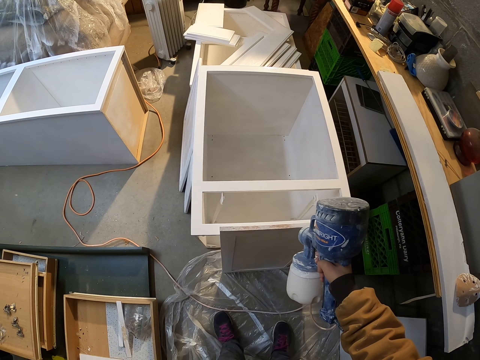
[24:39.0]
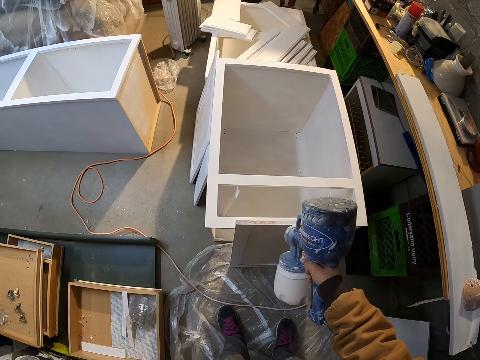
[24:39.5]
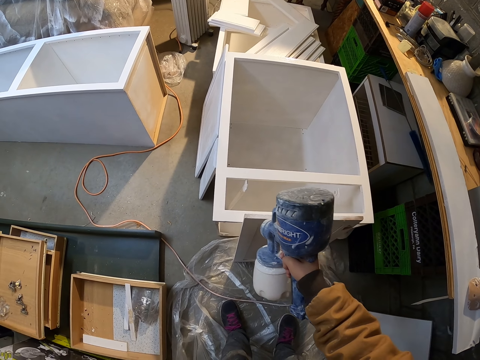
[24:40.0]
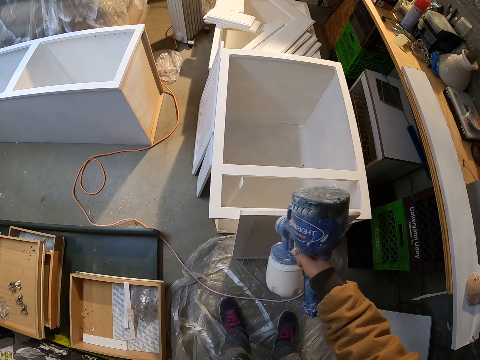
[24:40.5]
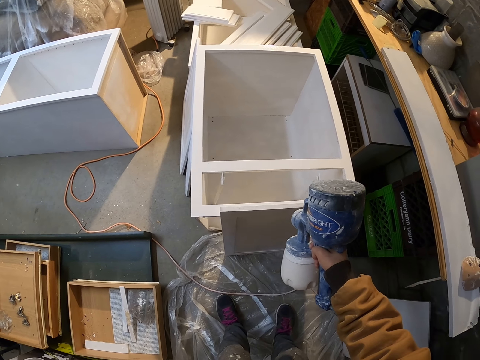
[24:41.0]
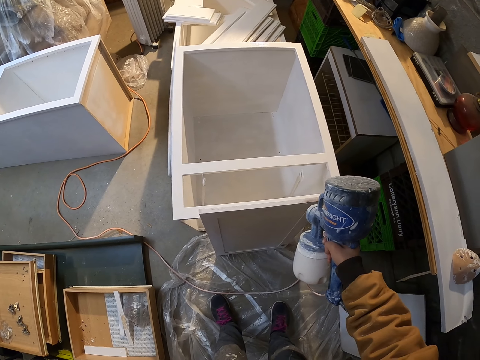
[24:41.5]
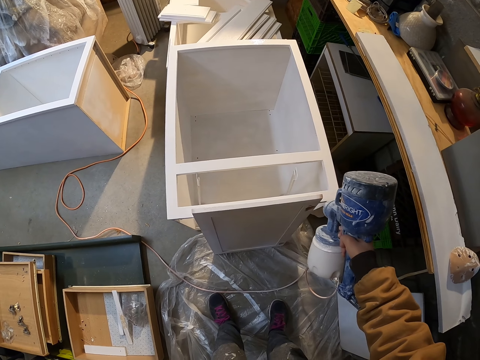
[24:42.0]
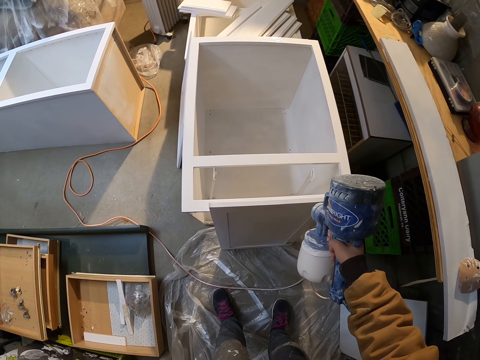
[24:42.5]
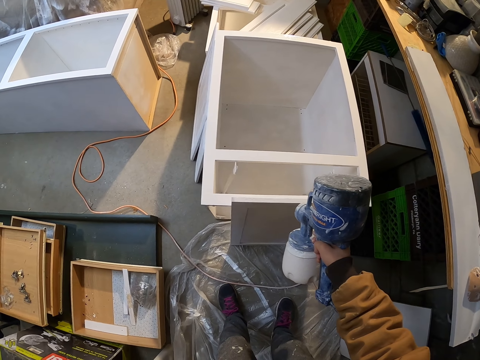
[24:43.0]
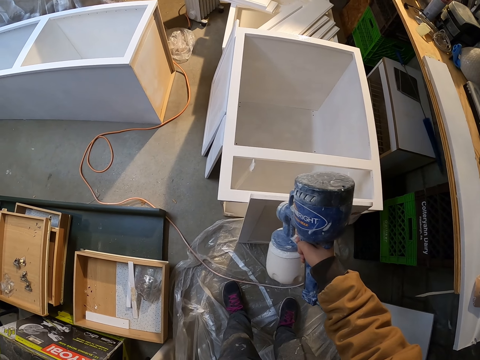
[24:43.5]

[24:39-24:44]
The camera wearer sprays the board.

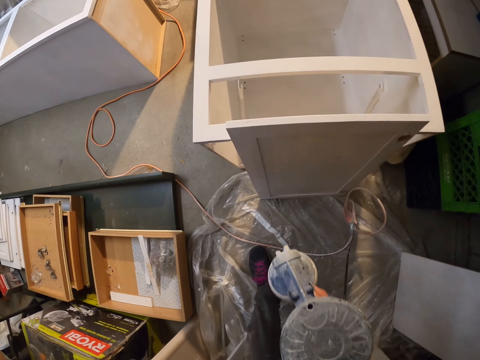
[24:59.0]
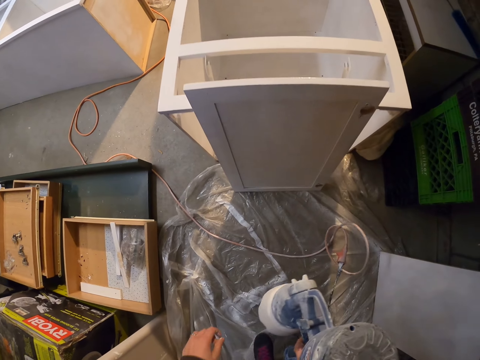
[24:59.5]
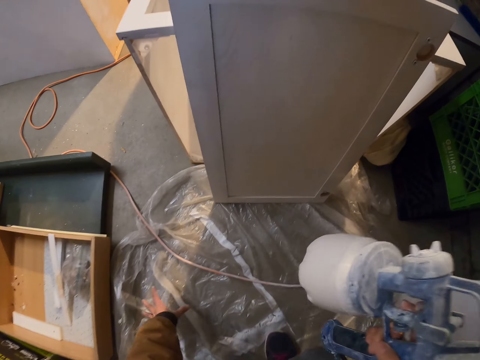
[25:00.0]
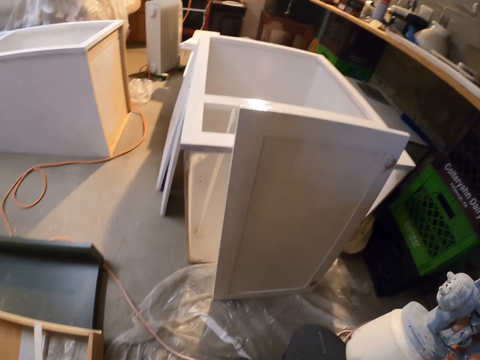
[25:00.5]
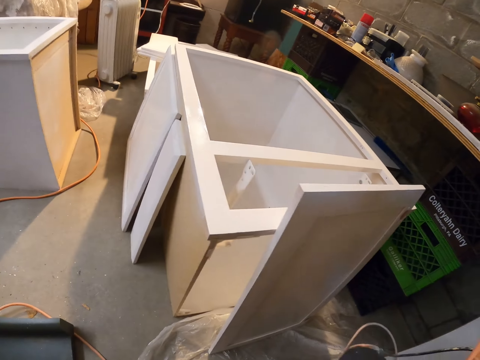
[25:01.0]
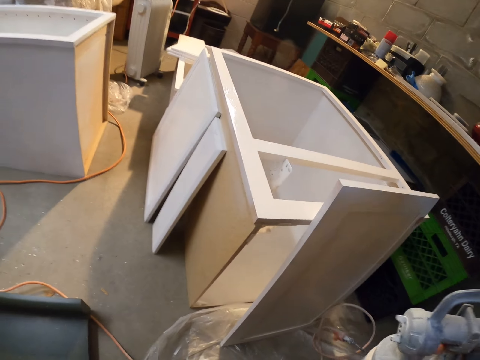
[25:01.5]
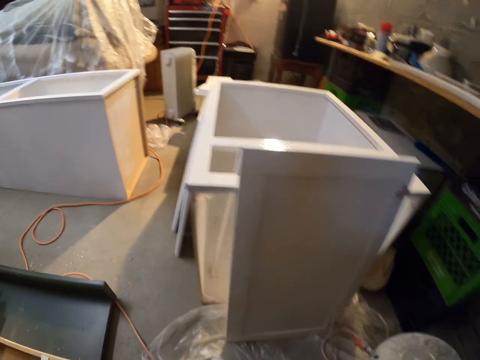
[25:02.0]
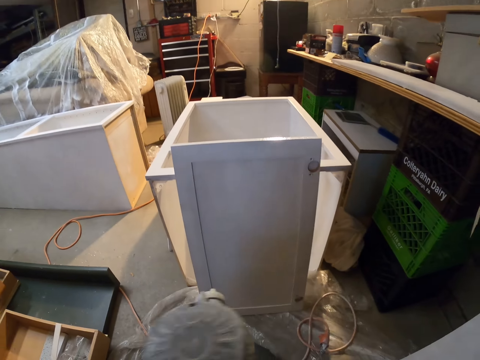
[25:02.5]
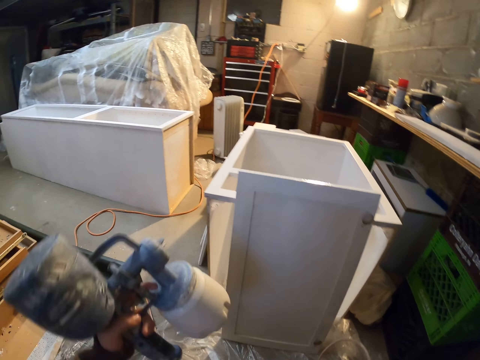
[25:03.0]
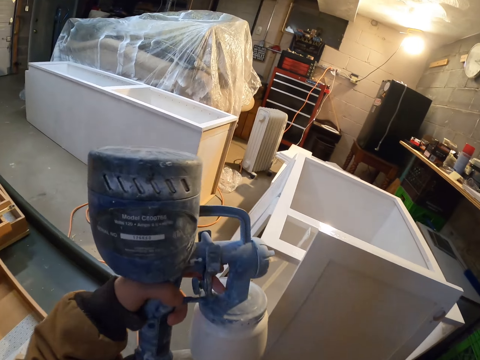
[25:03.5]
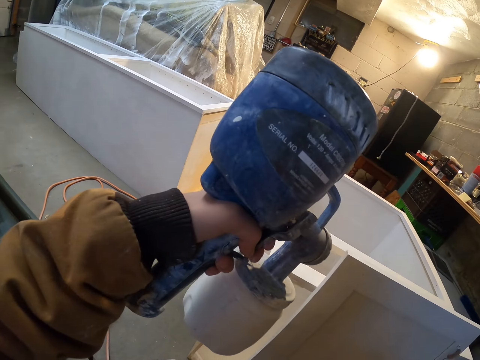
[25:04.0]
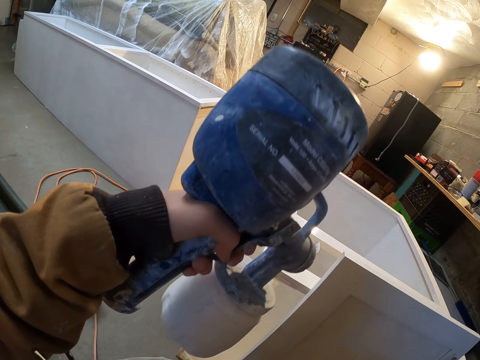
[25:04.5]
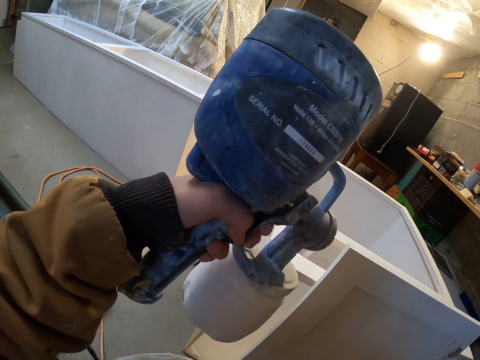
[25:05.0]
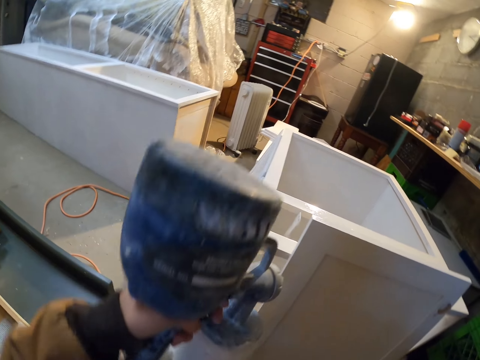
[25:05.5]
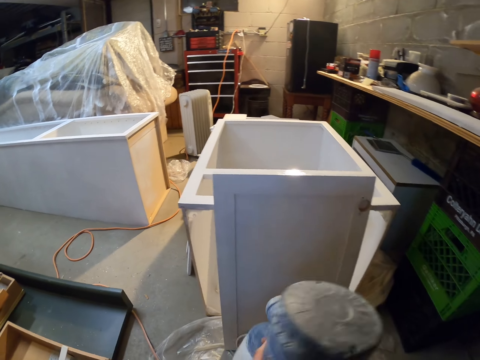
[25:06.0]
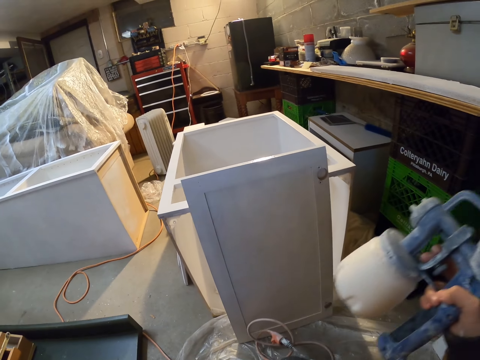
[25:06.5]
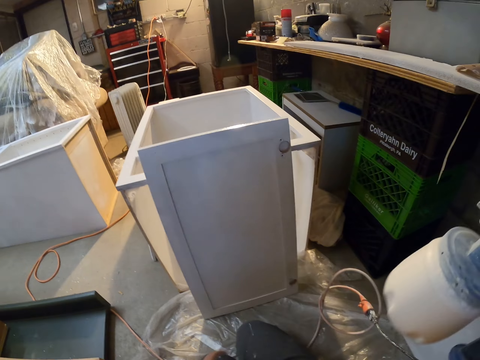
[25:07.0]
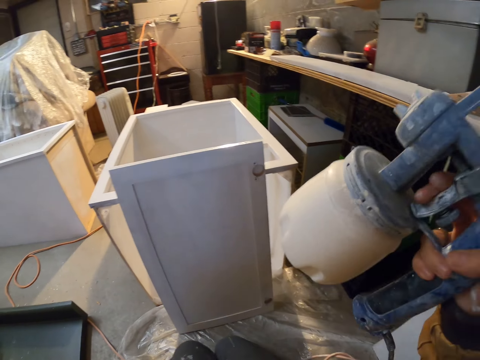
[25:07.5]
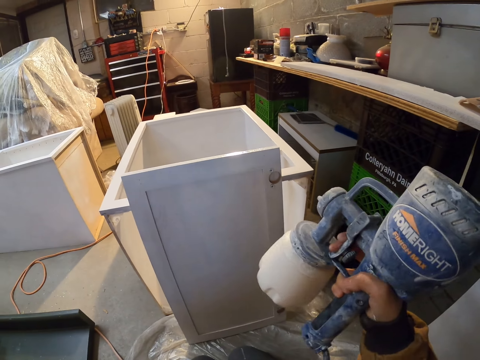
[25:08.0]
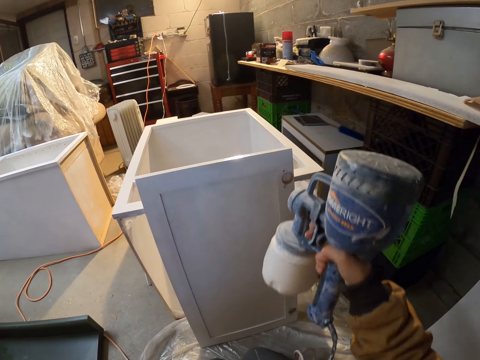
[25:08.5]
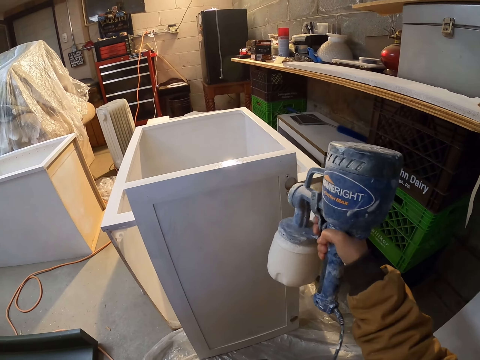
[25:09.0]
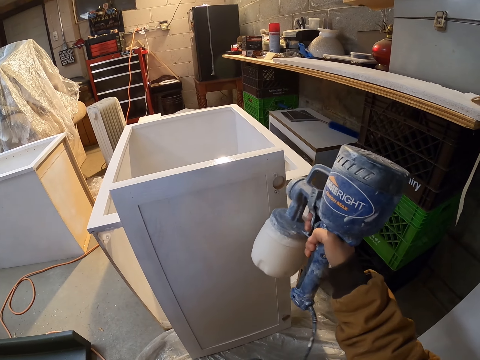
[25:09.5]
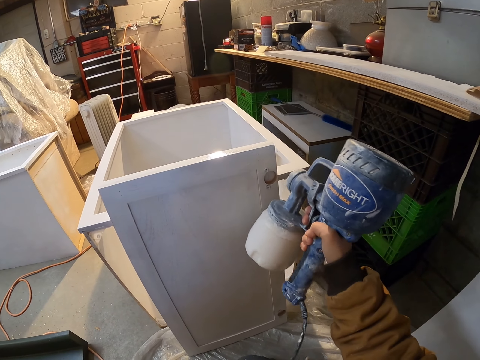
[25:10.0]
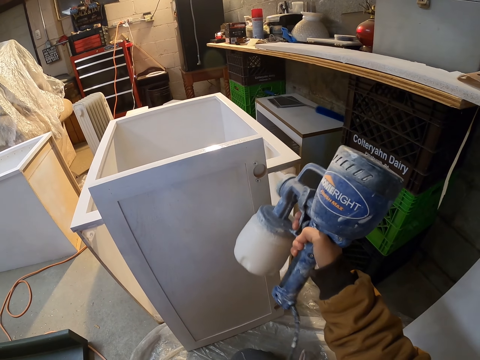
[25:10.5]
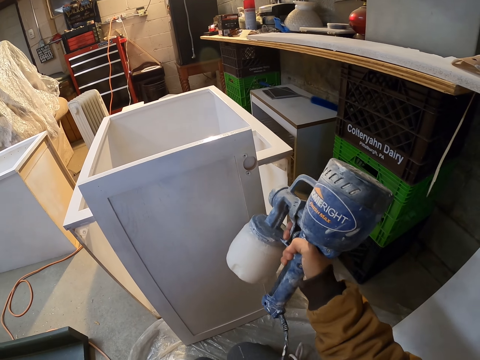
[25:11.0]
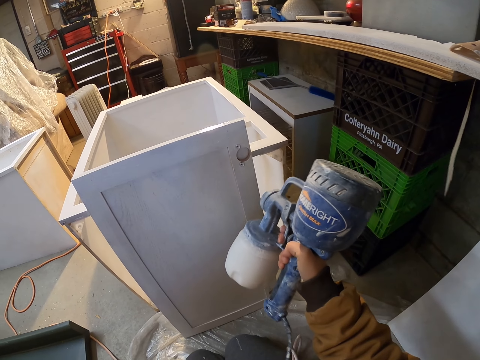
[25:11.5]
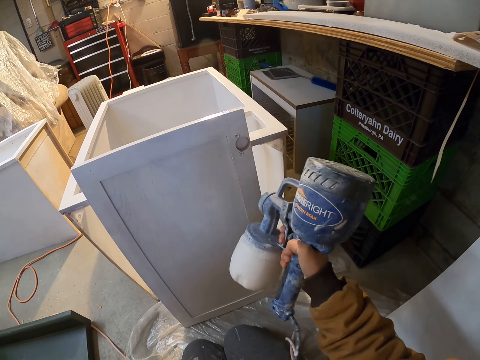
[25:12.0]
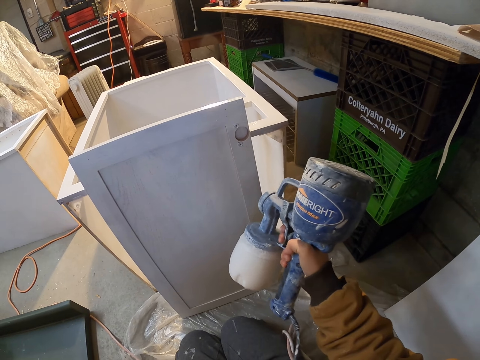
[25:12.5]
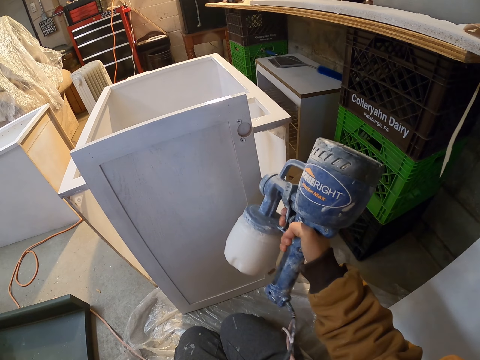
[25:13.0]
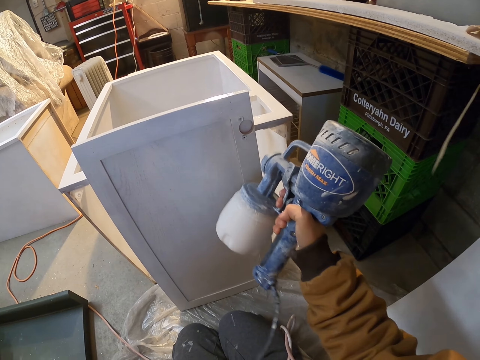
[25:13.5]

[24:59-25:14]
The camera wearer walks around. They spray the board. They lift the paint sprayer. They spray the board.

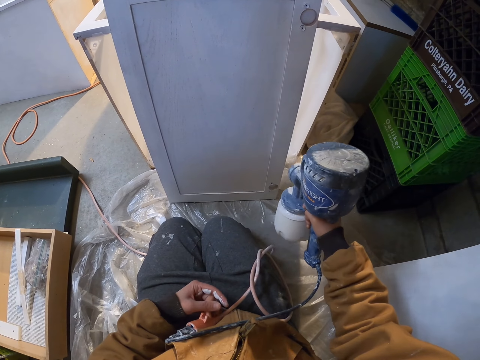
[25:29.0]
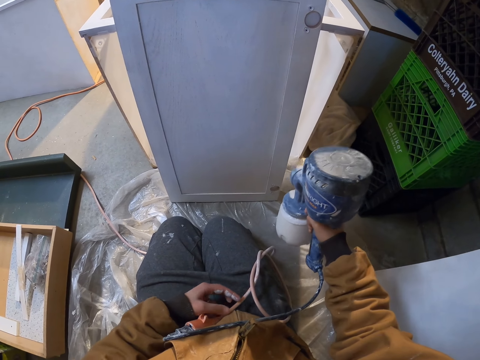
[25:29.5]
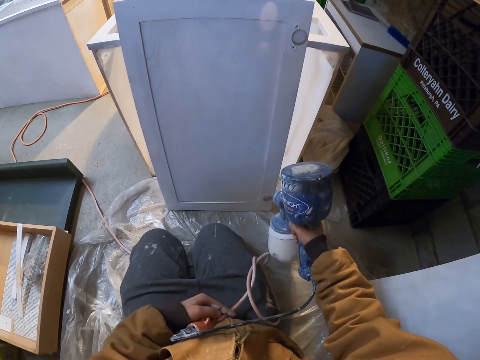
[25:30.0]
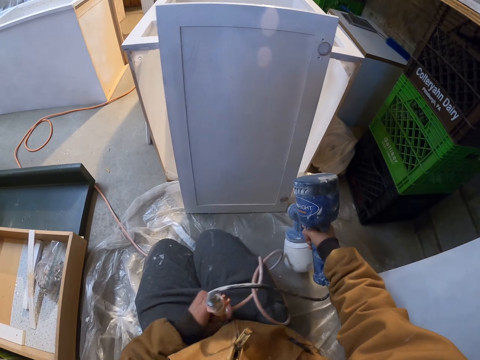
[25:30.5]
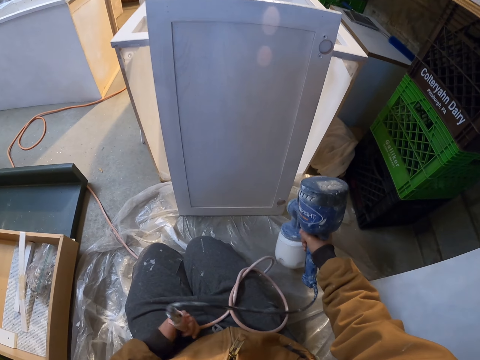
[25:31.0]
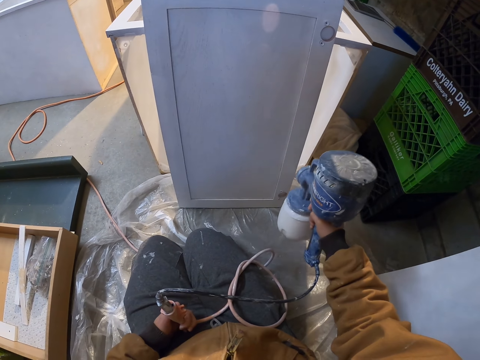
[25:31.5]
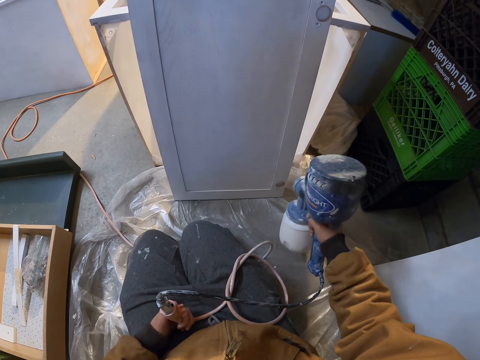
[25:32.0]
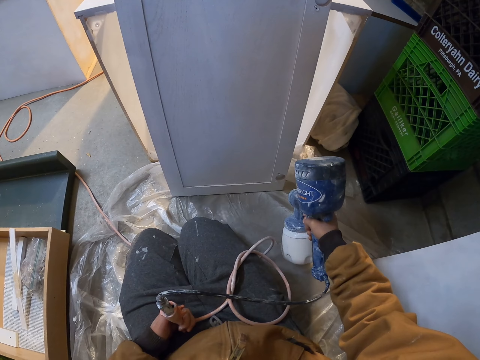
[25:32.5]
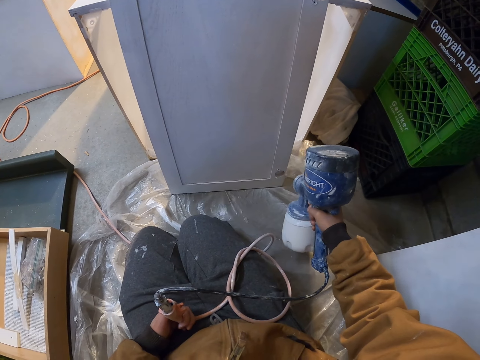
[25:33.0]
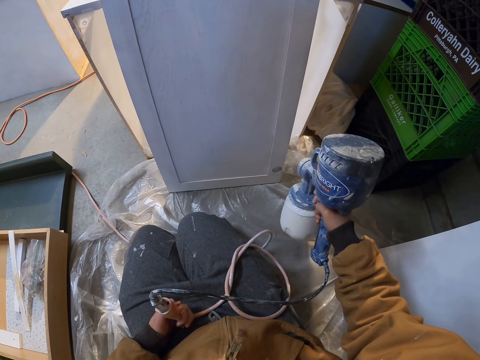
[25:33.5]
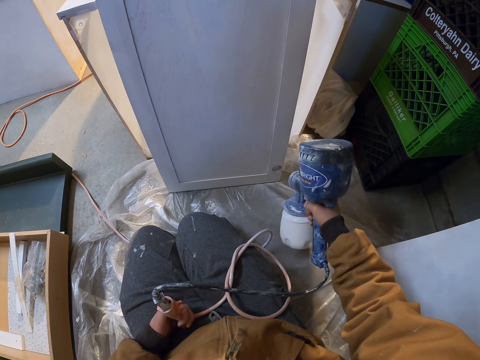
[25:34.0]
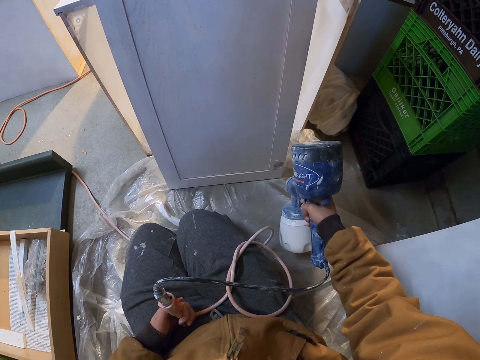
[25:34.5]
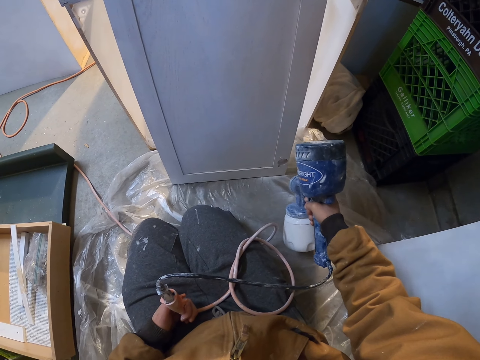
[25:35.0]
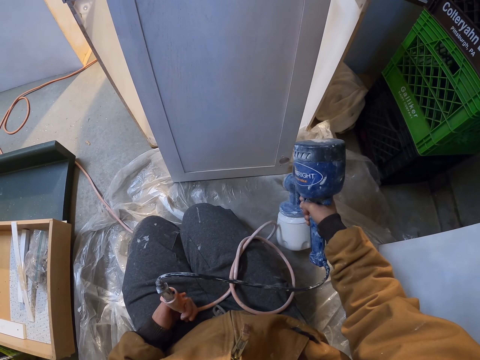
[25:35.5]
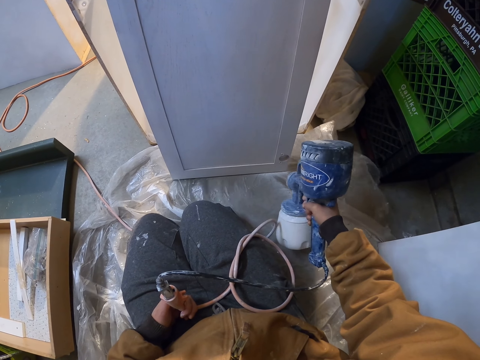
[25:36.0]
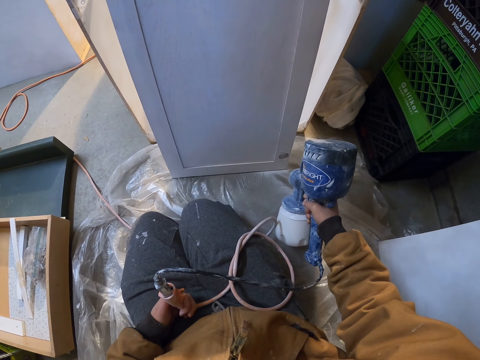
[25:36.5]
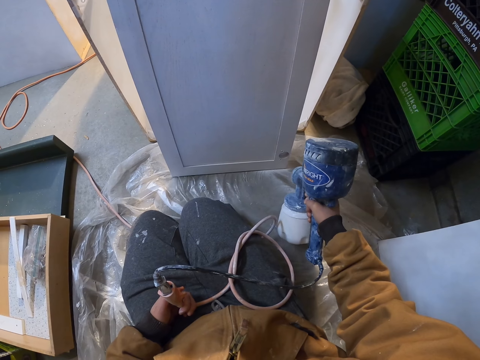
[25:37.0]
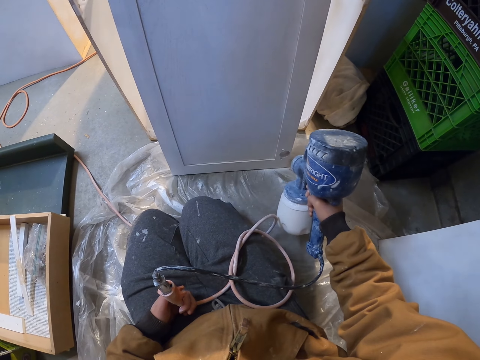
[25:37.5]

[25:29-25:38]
The camera wearer moves the body. They spray the board.
